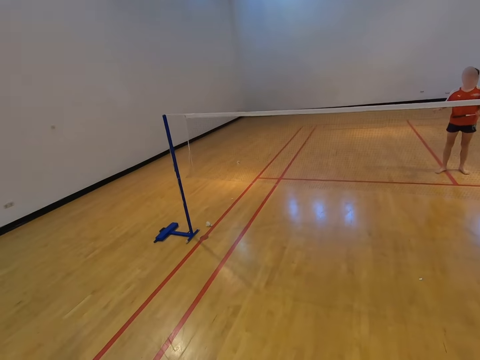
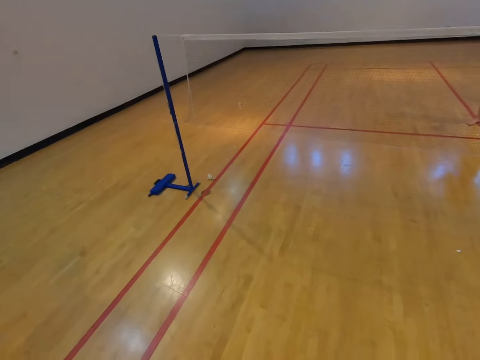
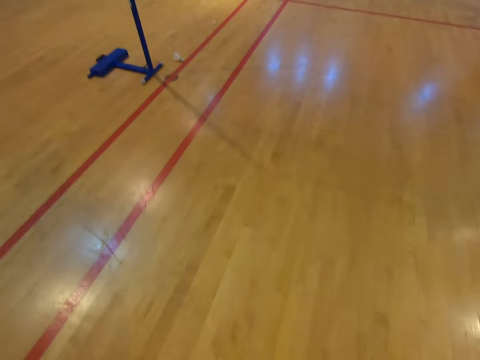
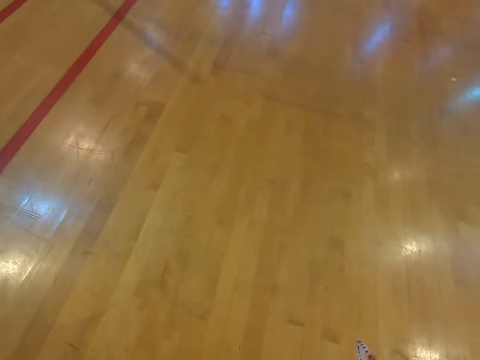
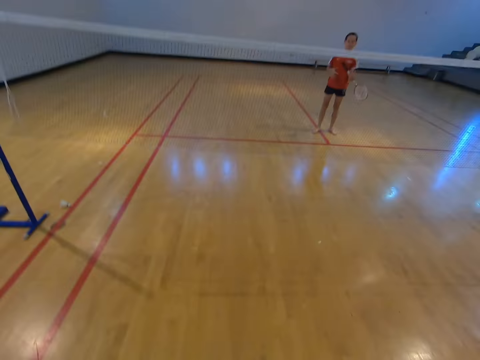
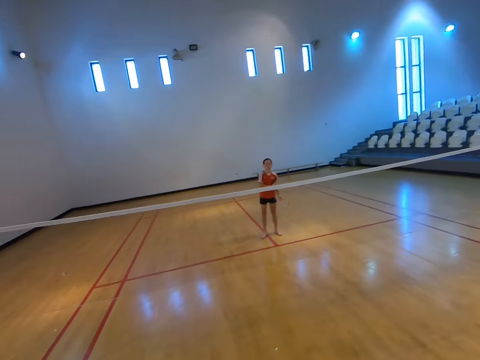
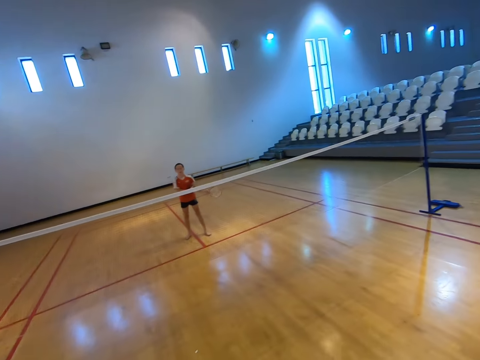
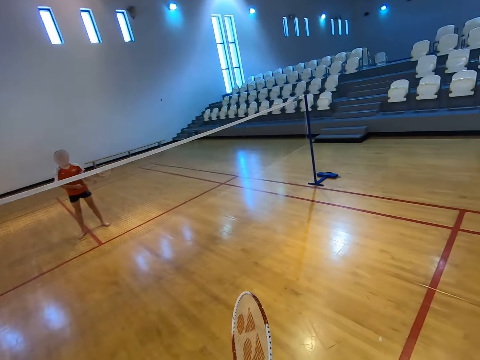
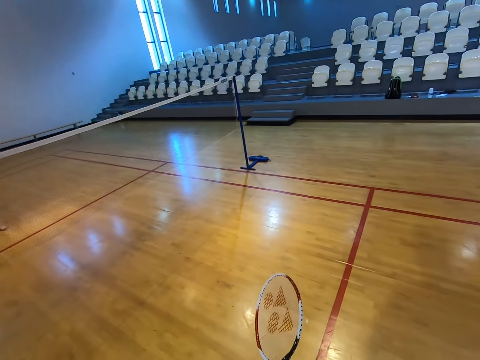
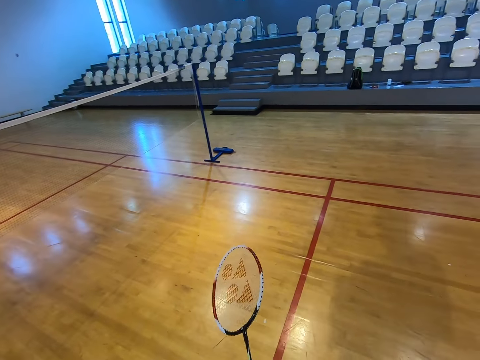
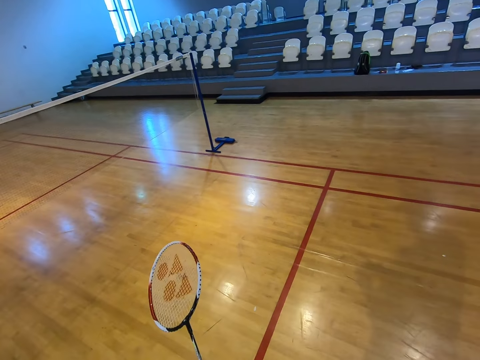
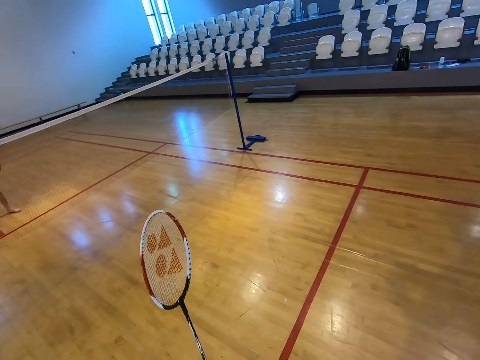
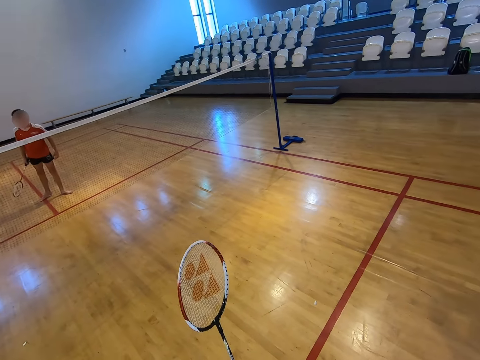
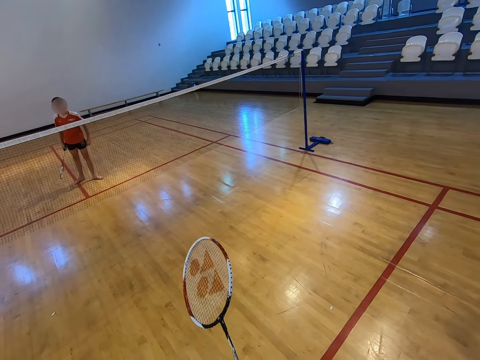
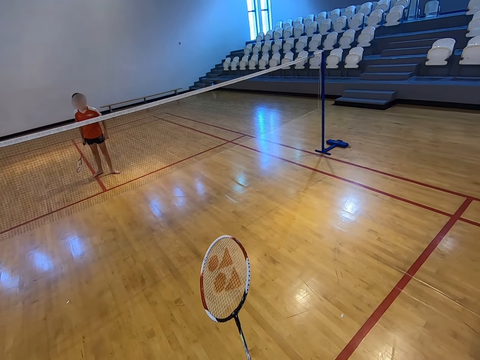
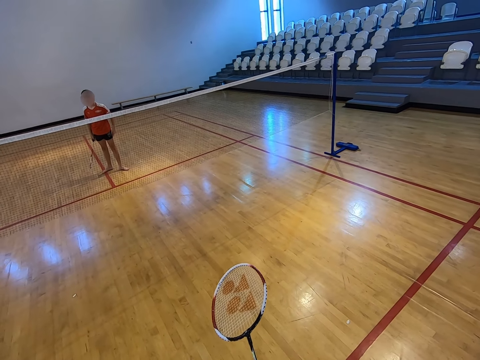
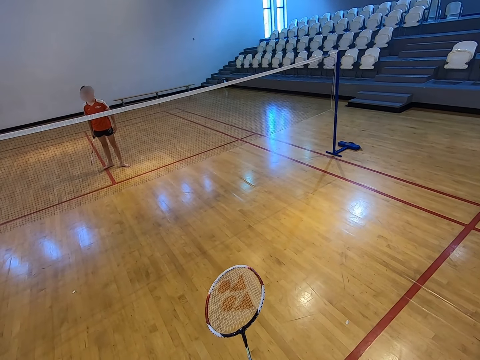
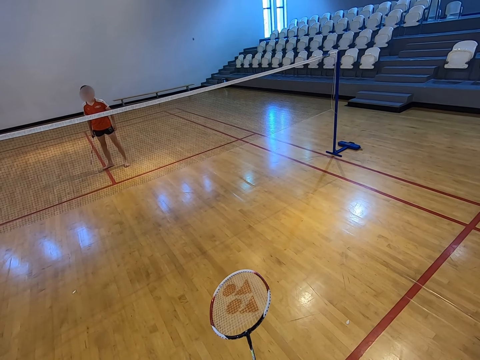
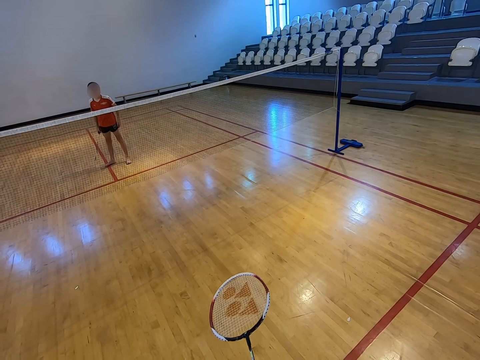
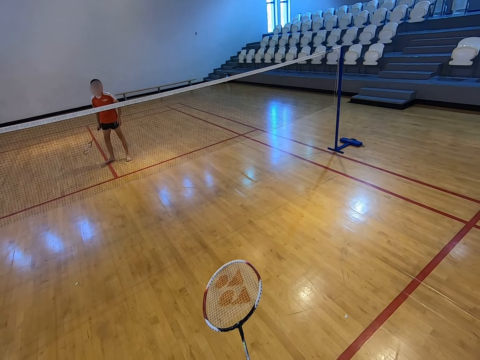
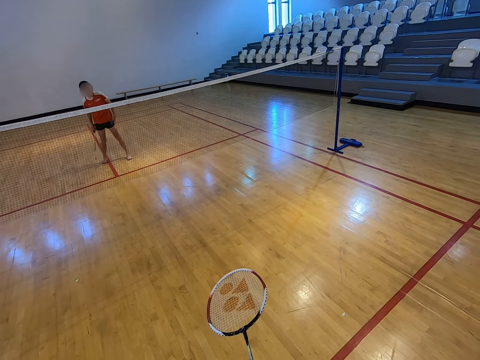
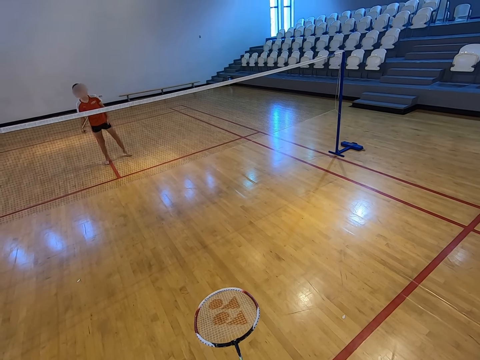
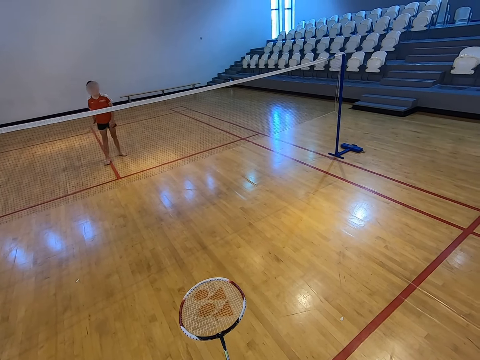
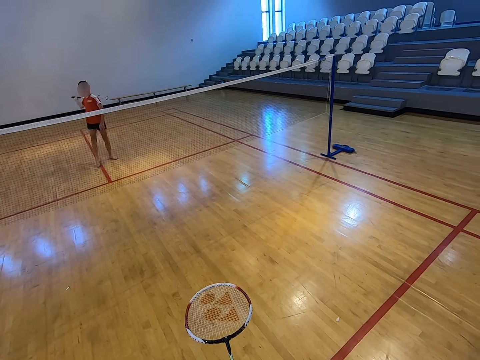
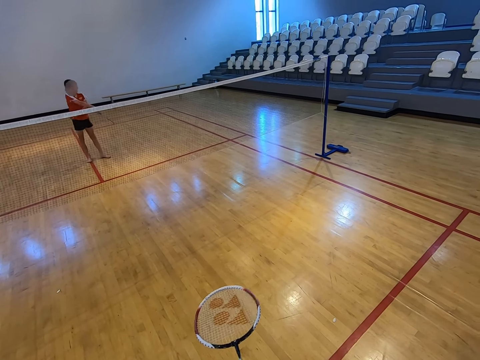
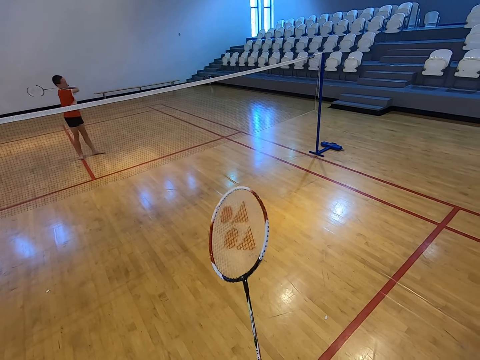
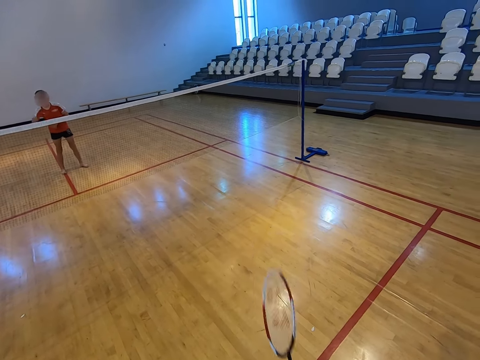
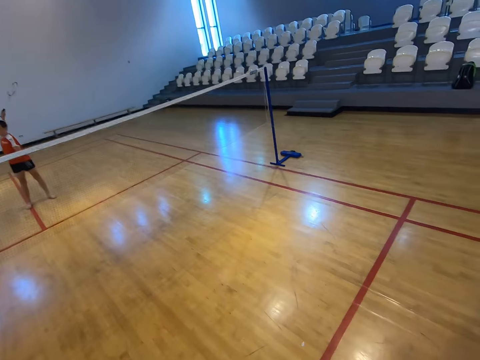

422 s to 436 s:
The camera wearer reaches for the shuttlecock. They stand up. They walk towards the net. They stare at the court. A boy swings his racket.

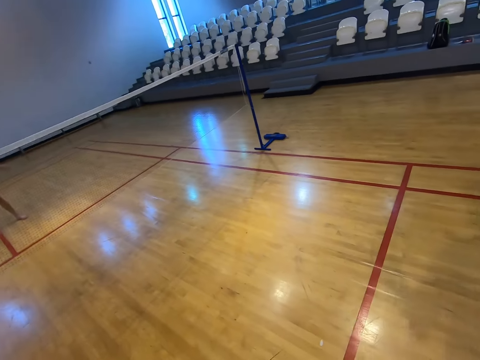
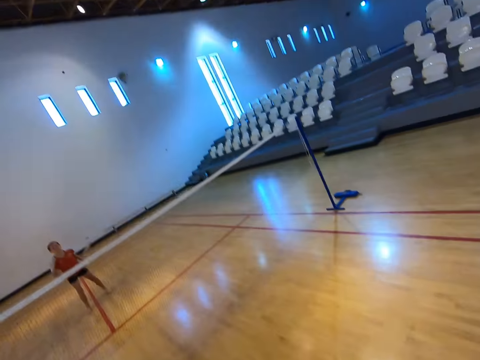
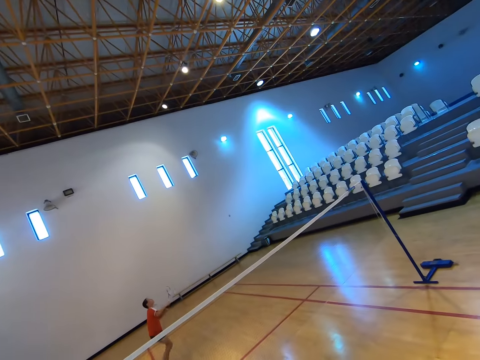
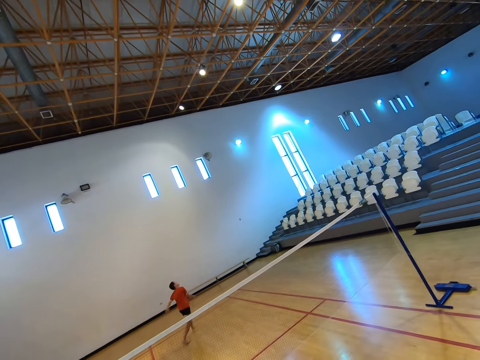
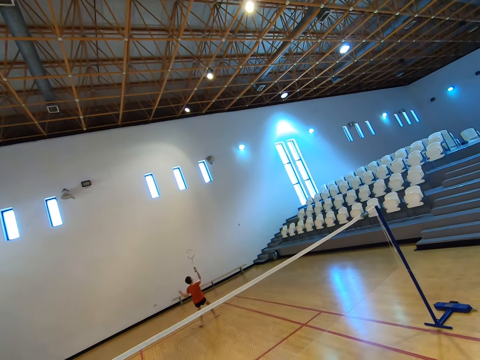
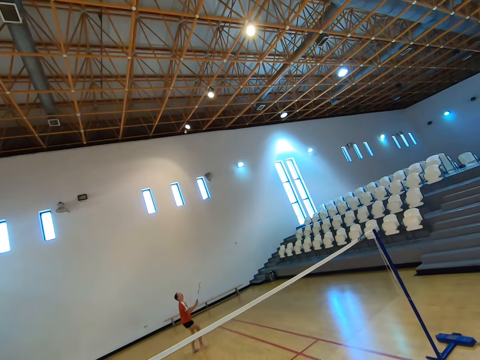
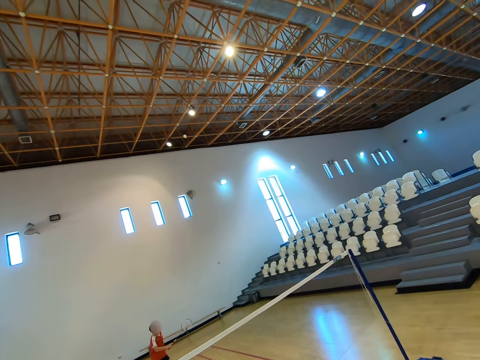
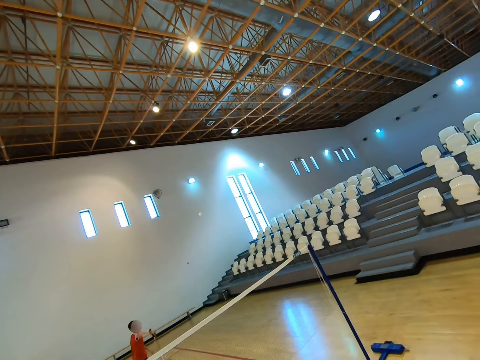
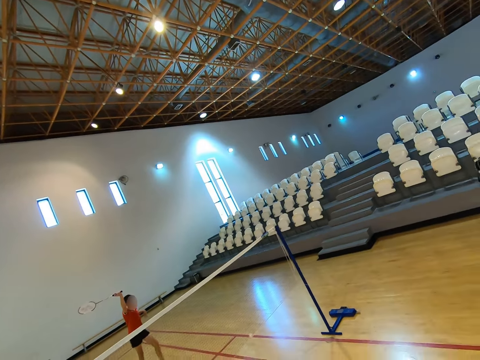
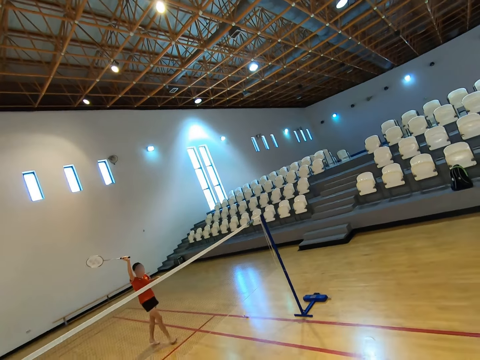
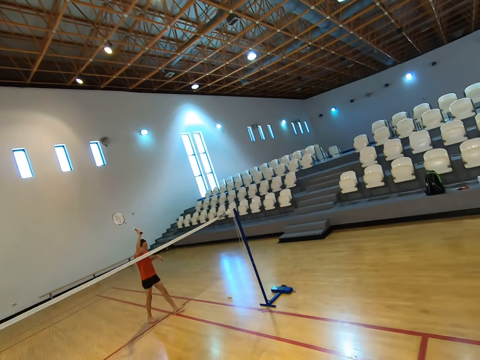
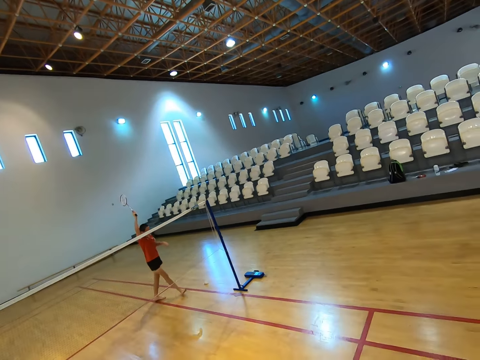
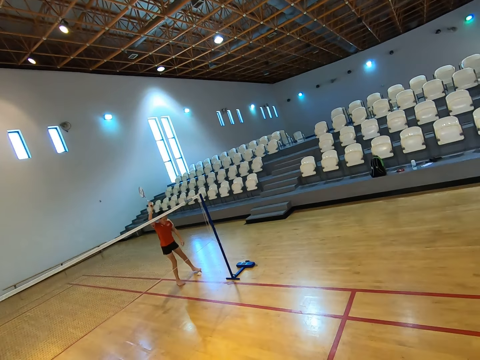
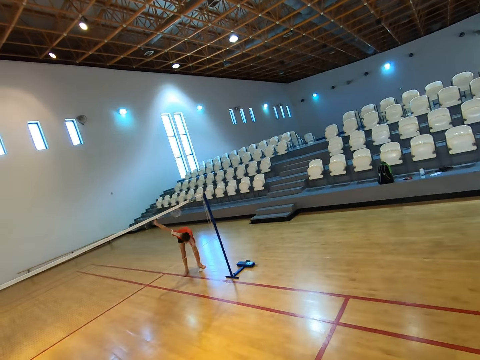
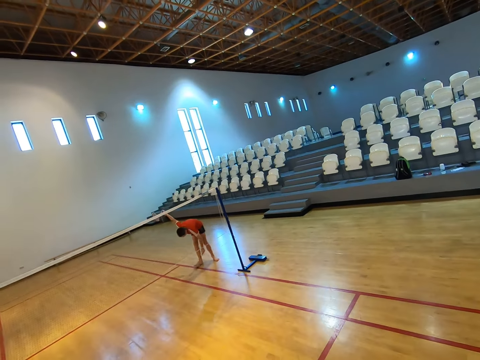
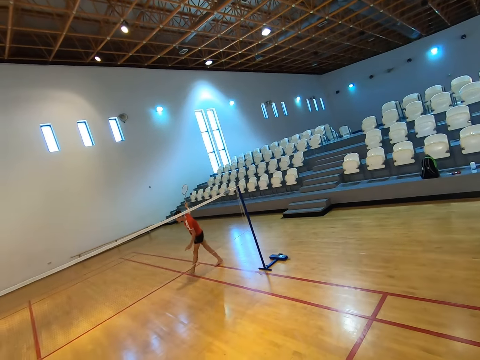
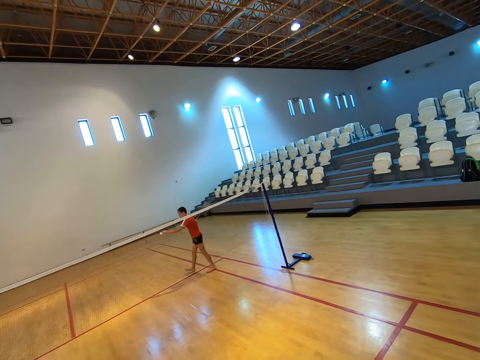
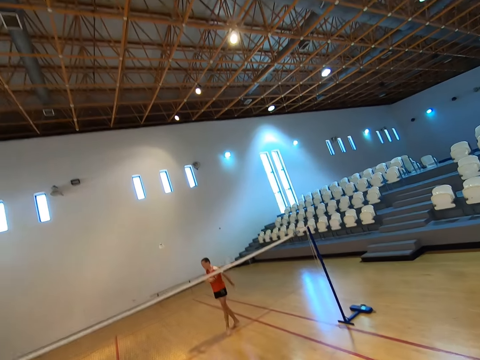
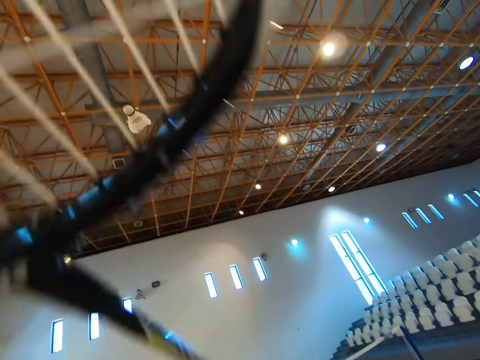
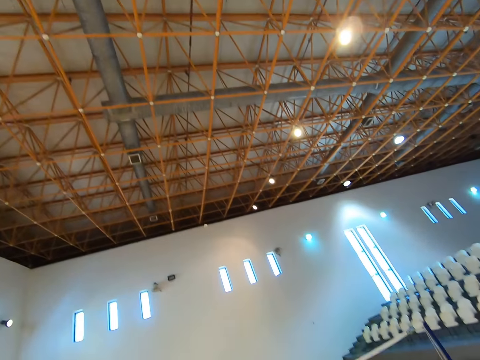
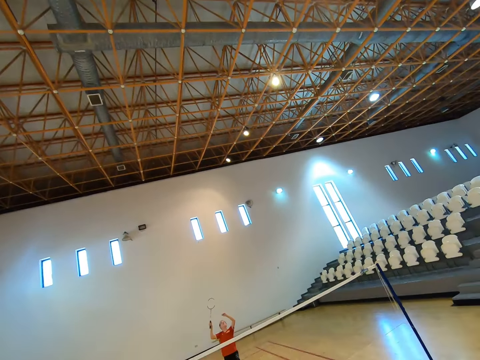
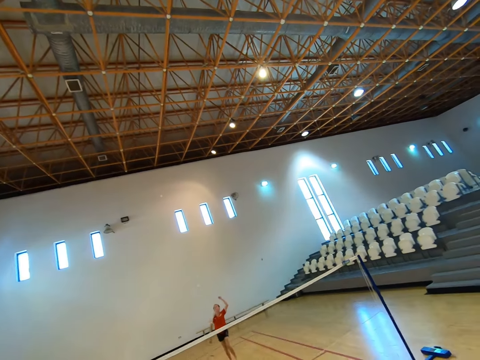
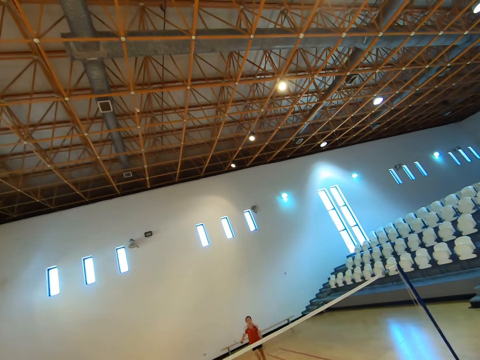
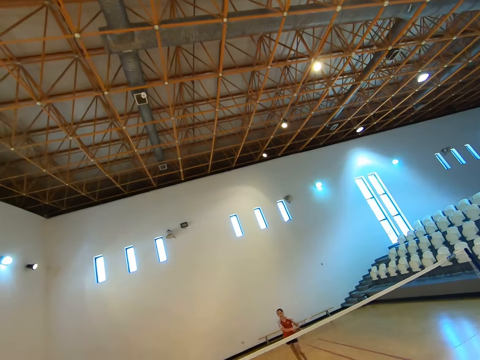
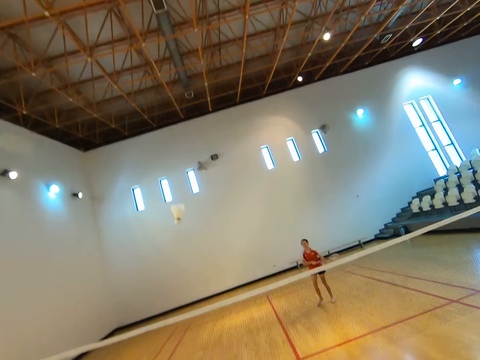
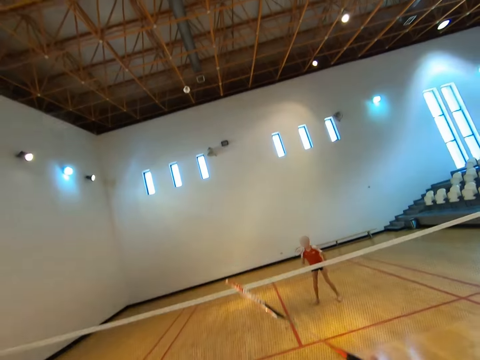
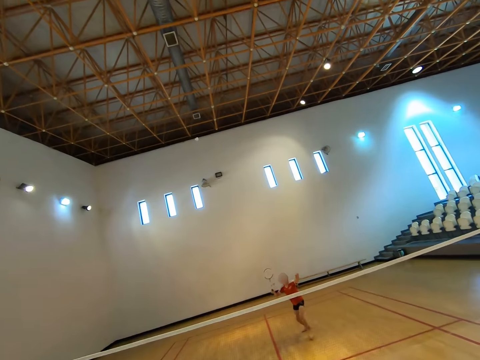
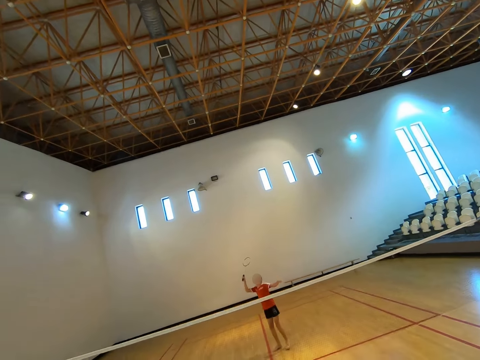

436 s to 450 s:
The camera wearer plays badminton with a boy. They hit a shuttlecock with a racket. The boy walks towards the shuttlecock. The boy bends towards the floor, picks up the shuttlecock on the floor and stands up. The boy walks forward. The boy plays badminton with the camera wearer. The boy hits the shuttlecock with the racket. The camera wearer hits the shuttlecock with the racket.
